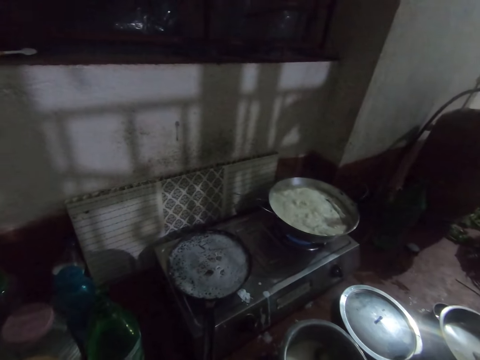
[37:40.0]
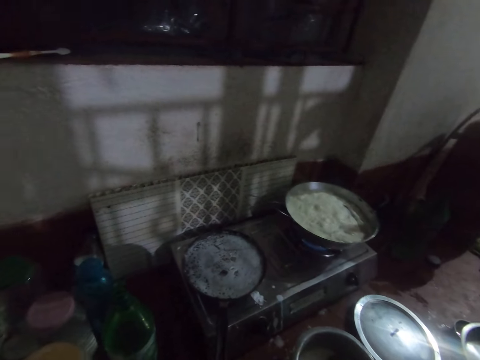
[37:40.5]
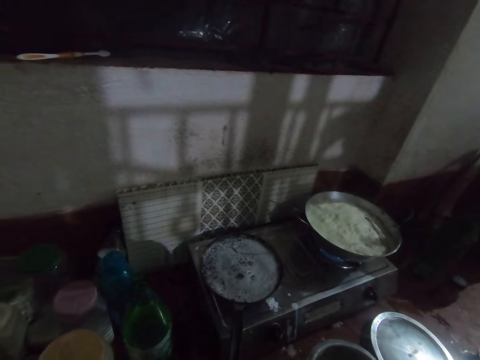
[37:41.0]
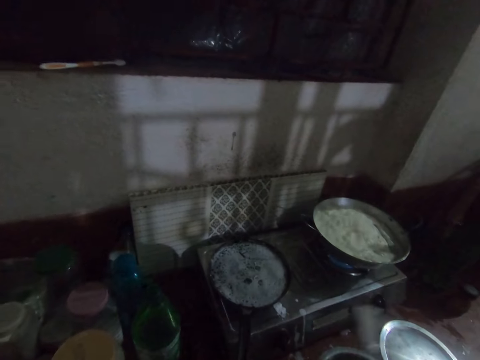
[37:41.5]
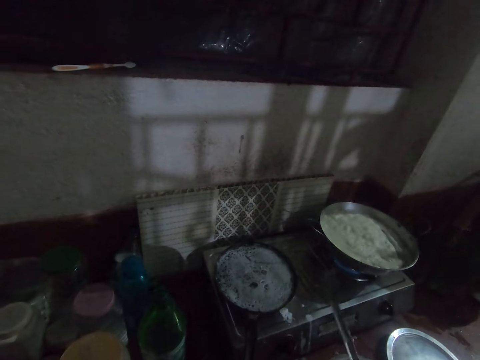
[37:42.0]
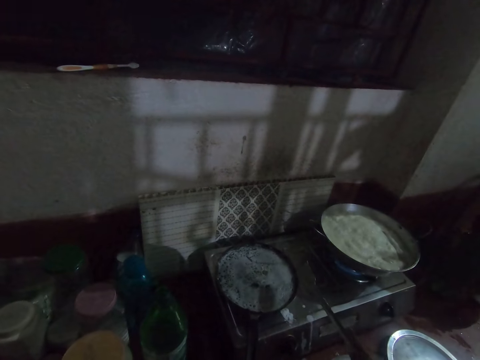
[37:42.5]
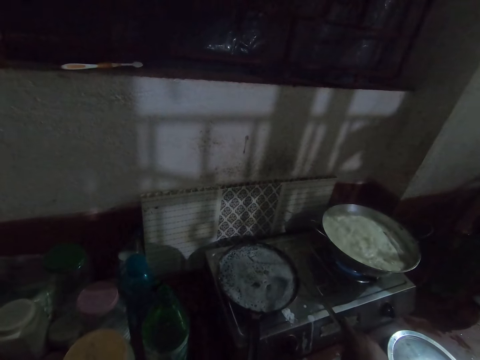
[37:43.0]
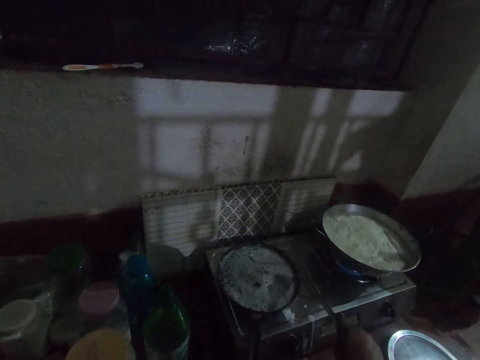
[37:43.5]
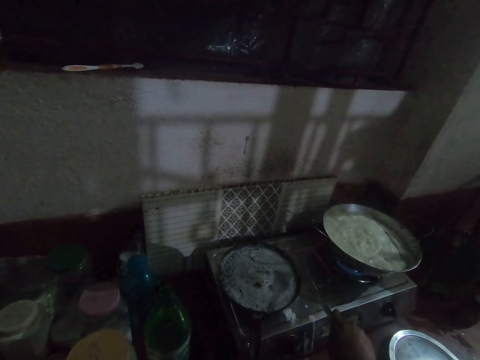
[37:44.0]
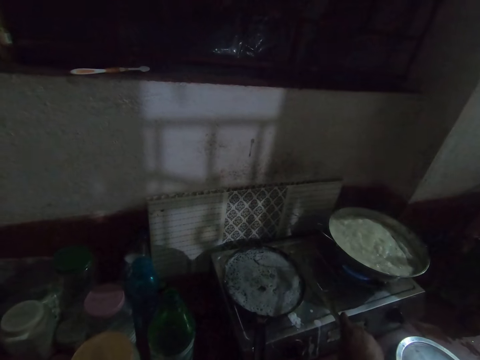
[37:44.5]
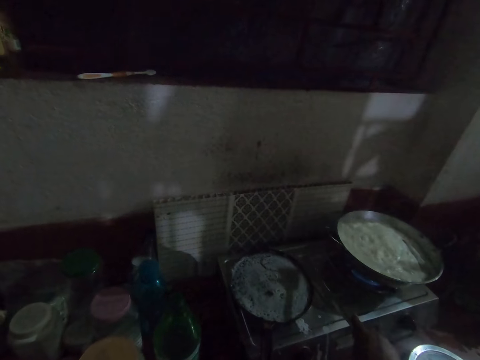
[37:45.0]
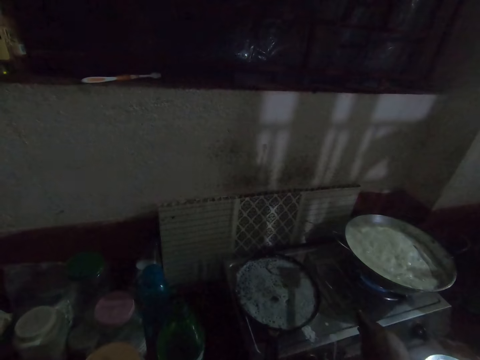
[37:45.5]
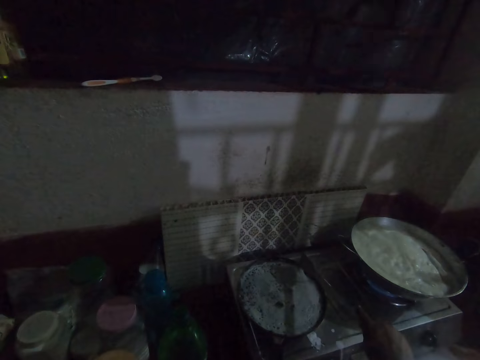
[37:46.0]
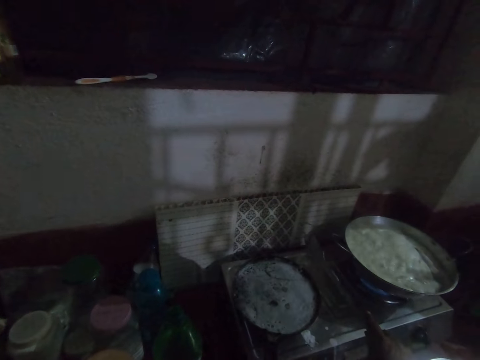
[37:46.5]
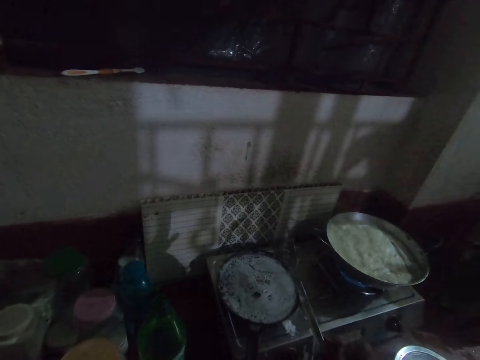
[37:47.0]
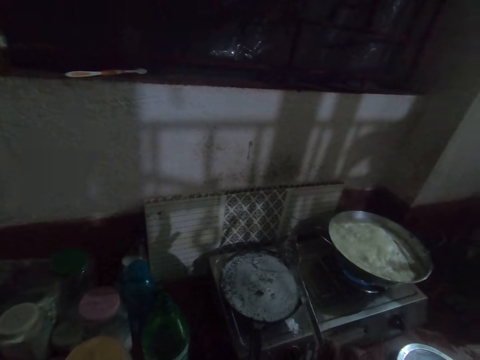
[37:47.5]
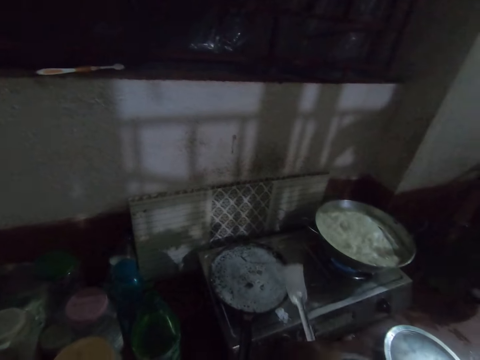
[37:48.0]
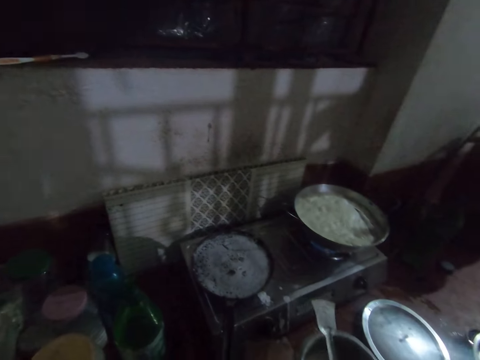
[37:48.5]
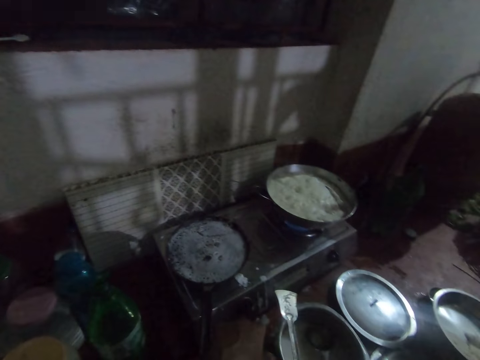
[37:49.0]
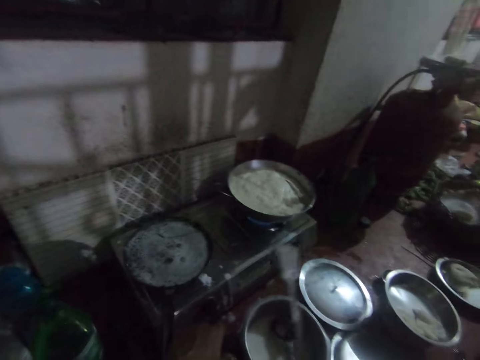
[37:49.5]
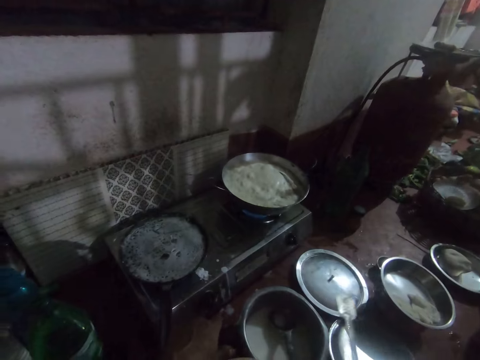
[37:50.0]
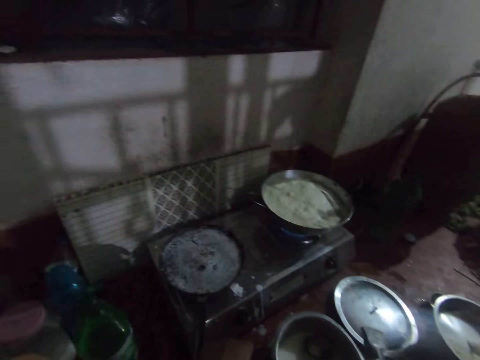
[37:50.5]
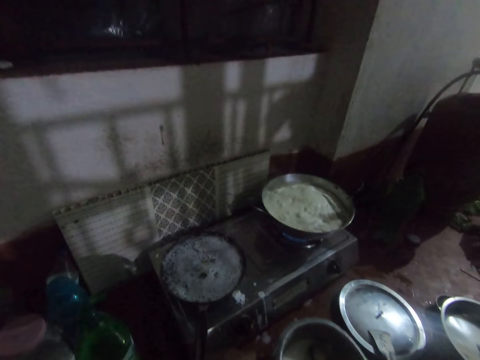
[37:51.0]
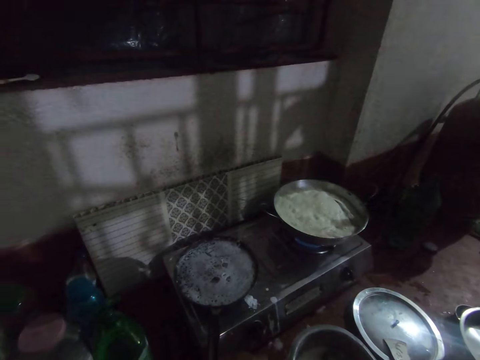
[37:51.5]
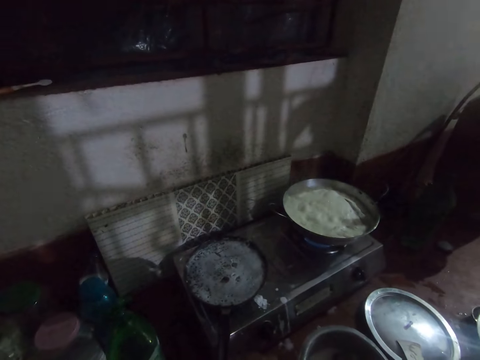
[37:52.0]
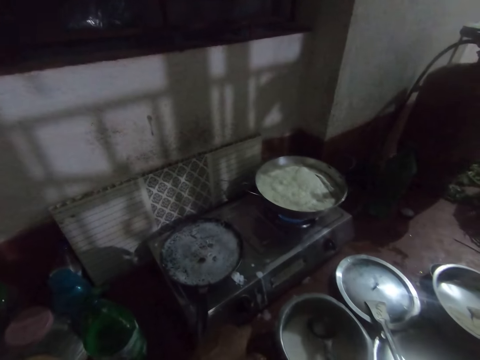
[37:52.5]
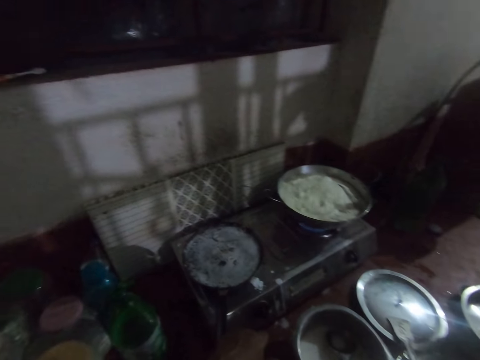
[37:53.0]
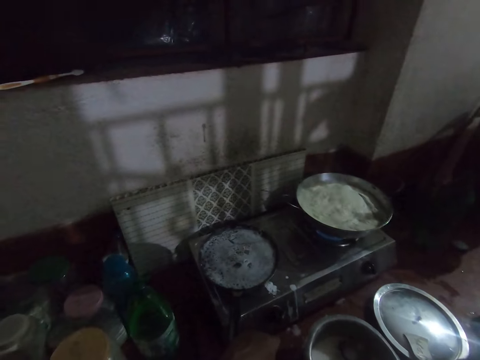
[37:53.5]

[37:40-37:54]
The camera wearer picks the spatula with her right hand. She holds the spatula. She adjusts the pancake with the spatula. She scrapes the flatbread on the side of the pan. She drops the spatula on the pan. She looks around.

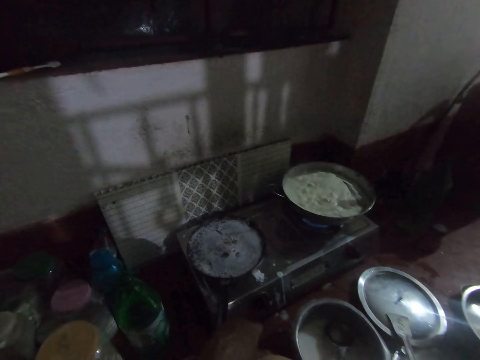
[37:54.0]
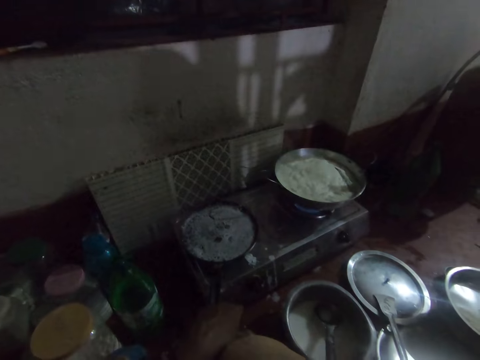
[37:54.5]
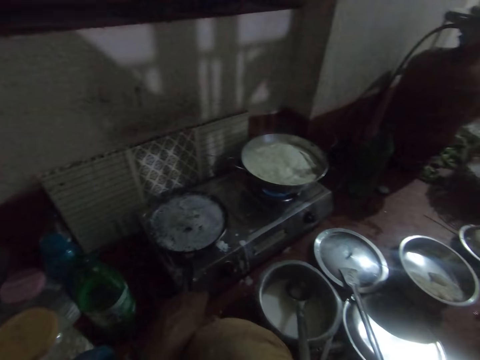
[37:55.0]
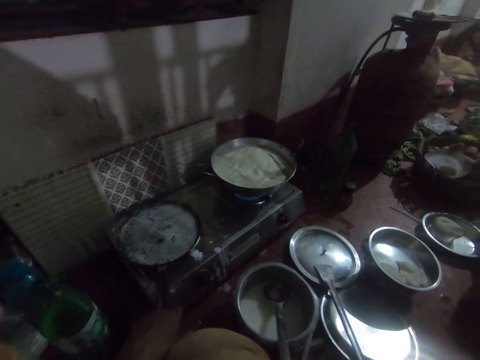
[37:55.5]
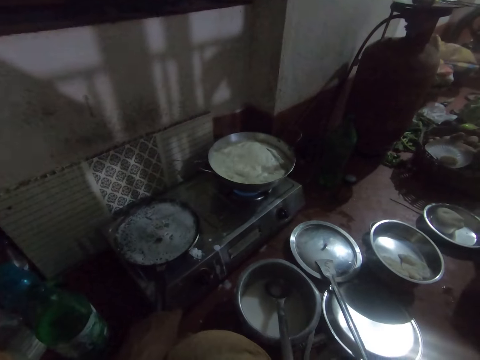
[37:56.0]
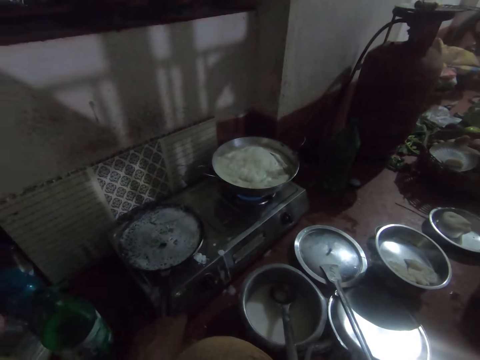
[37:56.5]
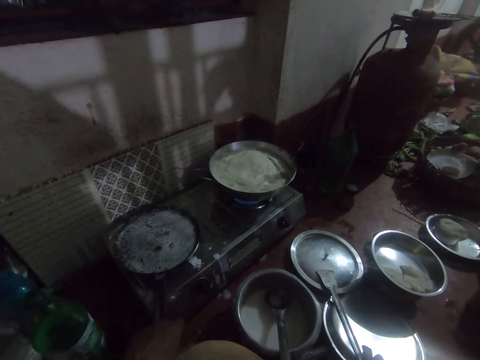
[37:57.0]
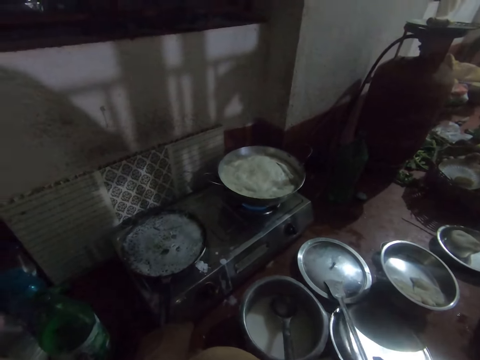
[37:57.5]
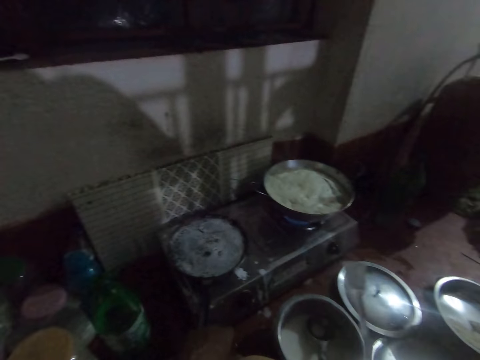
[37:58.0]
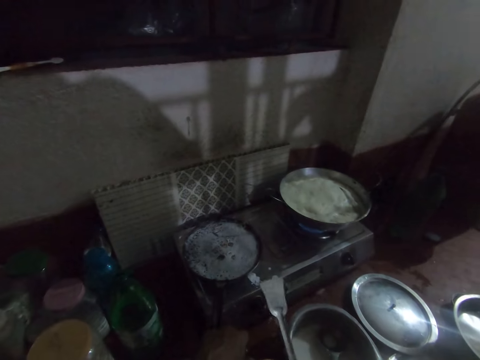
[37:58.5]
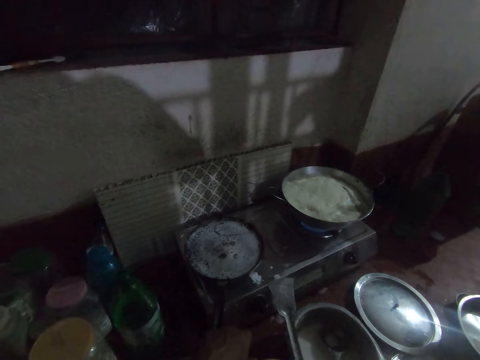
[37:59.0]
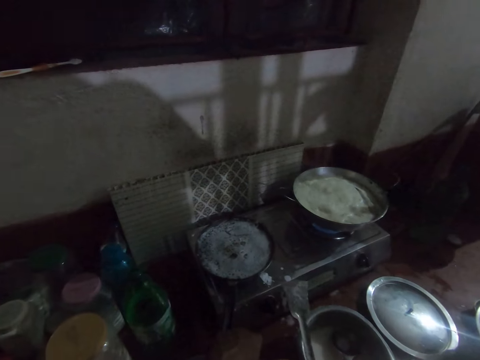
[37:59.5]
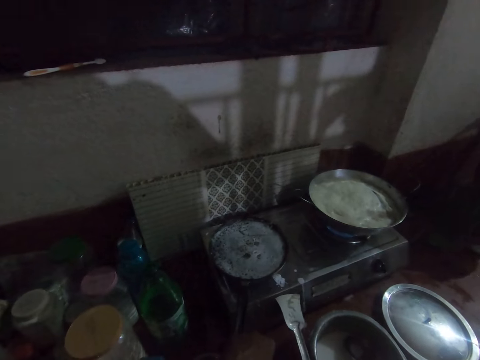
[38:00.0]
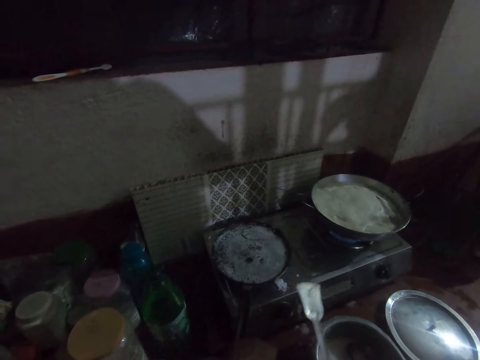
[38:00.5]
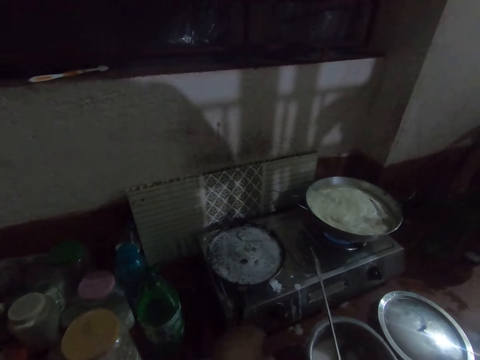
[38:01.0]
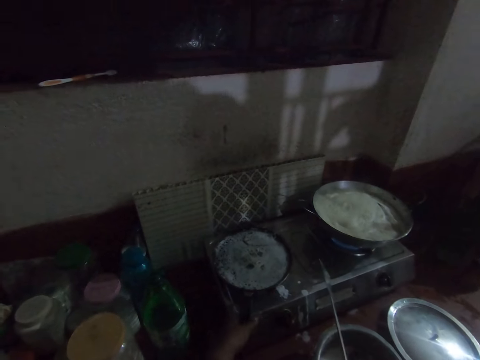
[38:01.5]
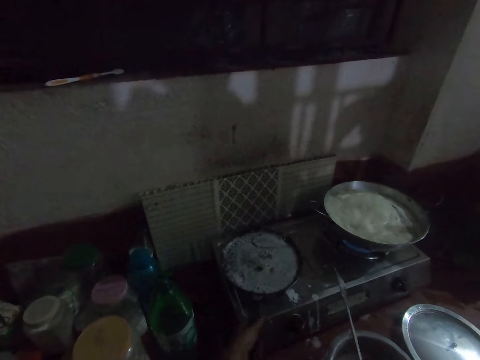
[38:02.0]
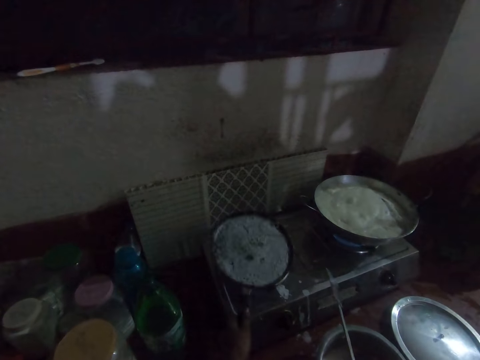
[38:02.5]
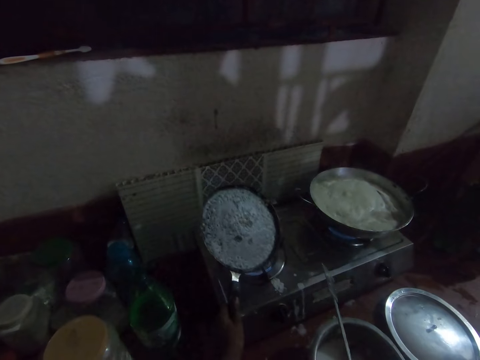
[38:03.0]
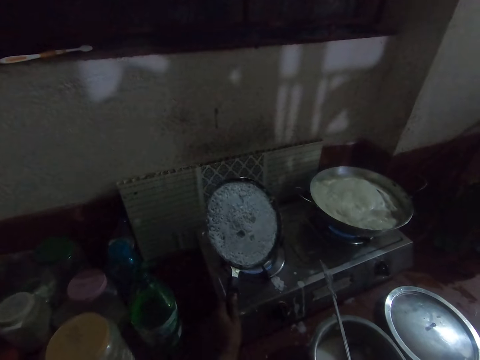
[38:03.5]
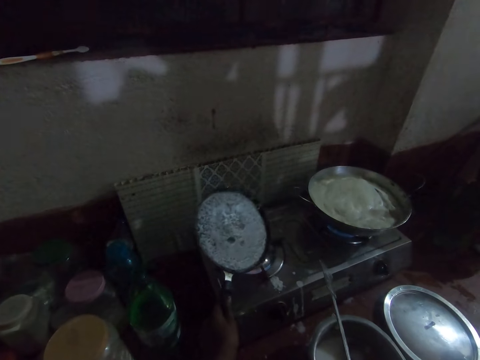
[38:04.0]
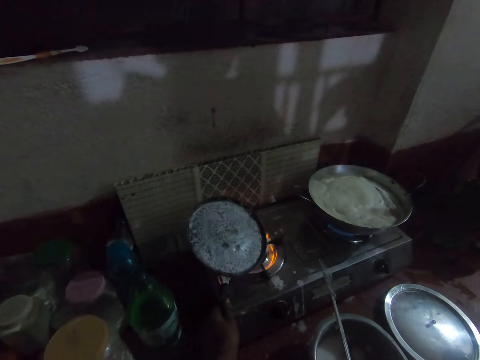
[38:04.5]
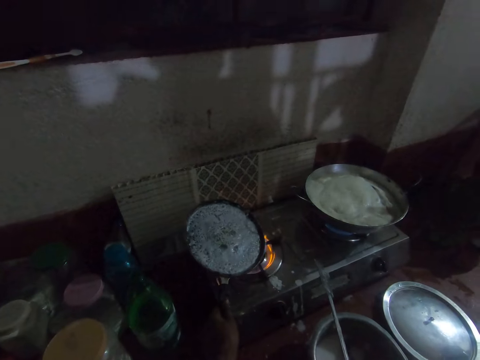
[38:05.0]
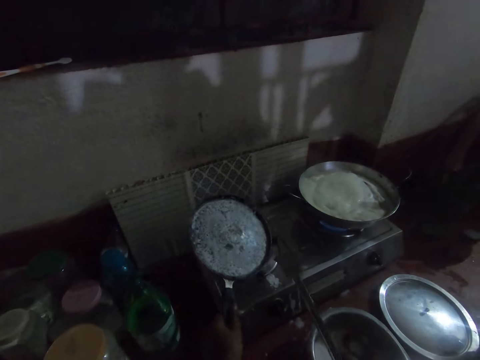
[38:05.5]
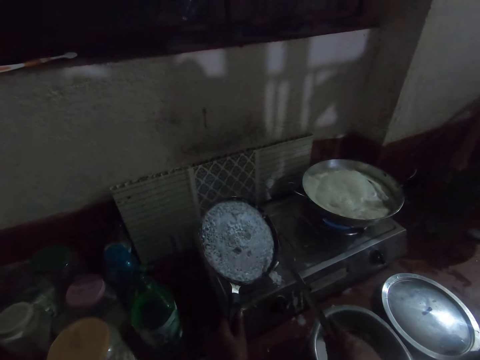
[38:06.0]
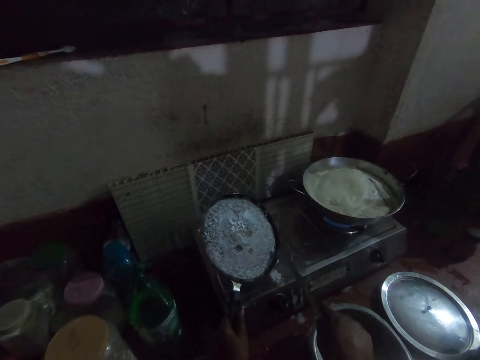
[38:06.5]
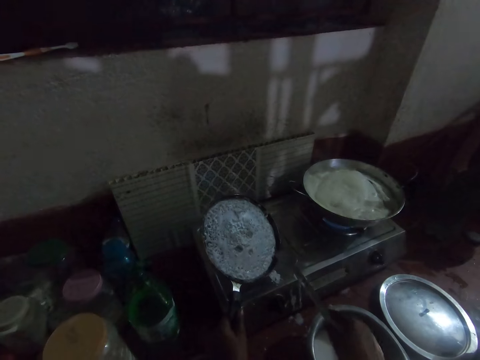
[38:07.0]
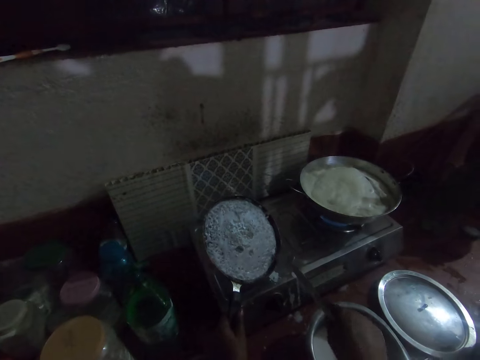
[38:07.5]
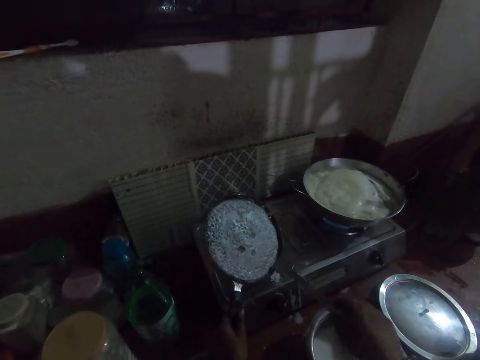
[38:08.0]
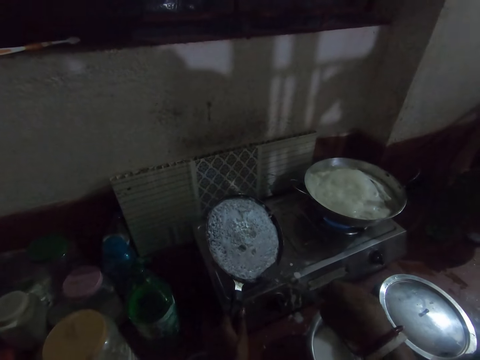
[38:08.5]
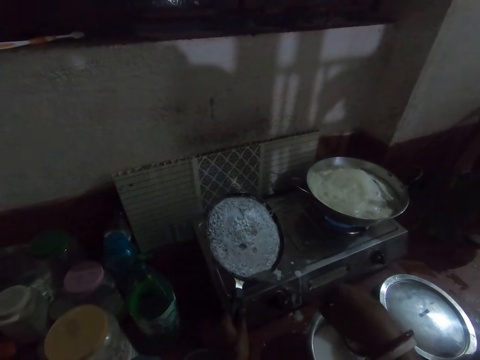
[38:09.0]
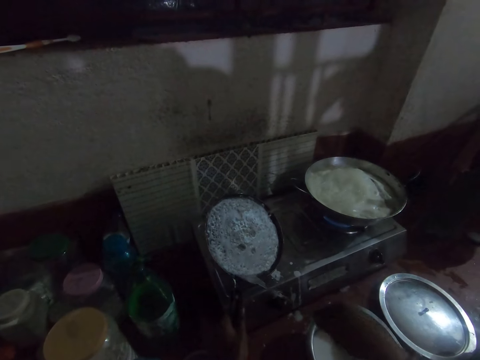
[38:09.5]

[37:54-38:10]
The camera wearer interacts with a woman. She picks the spatula with her right hand. She raises the frypan or pan with her left hand. She lifts the flatbread on the sides of the pan. She adjusts the pancake with the spatula.
